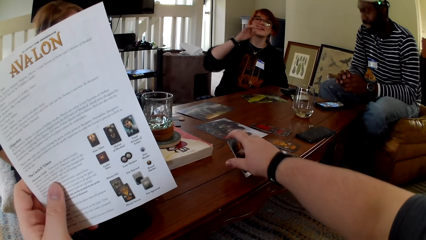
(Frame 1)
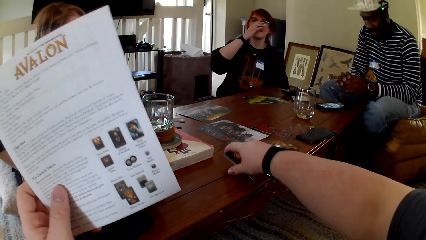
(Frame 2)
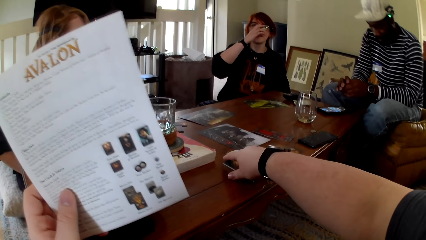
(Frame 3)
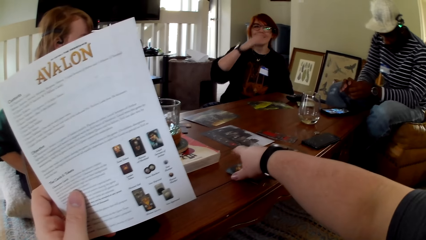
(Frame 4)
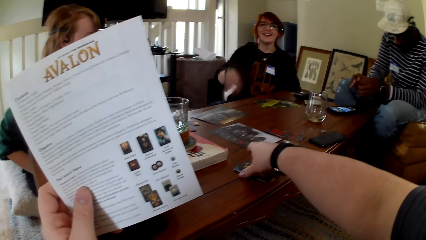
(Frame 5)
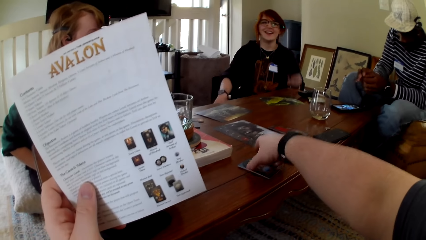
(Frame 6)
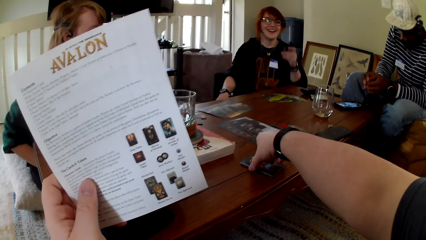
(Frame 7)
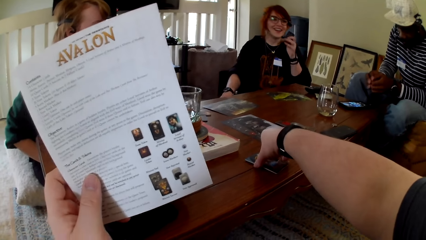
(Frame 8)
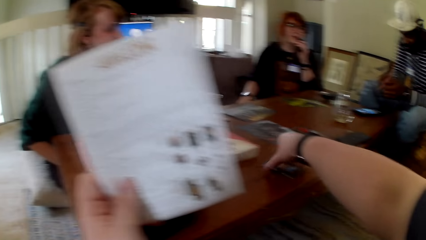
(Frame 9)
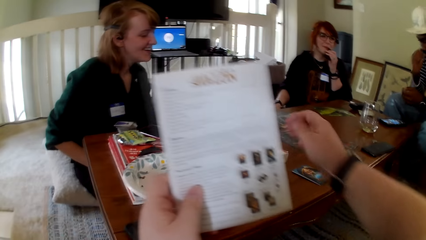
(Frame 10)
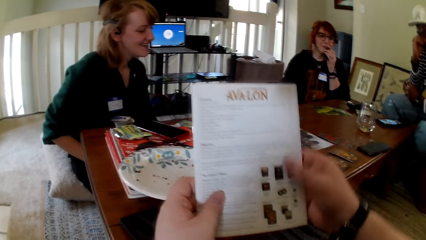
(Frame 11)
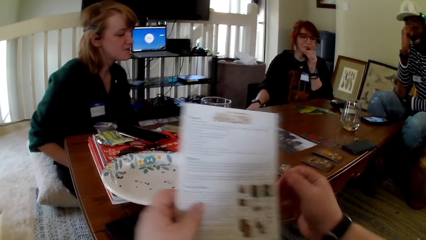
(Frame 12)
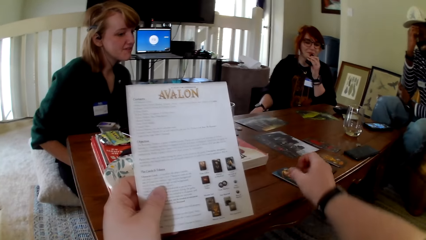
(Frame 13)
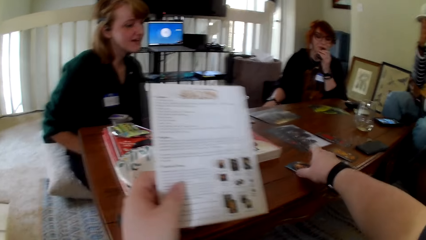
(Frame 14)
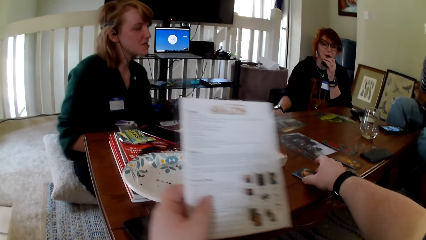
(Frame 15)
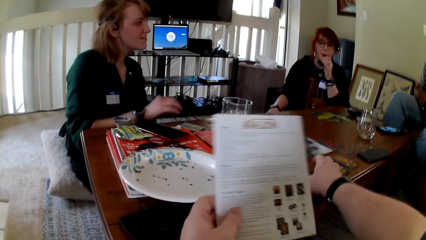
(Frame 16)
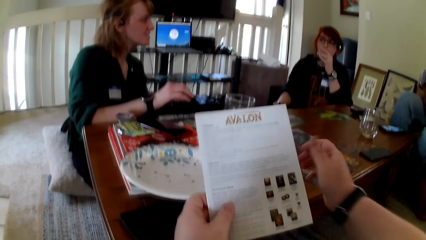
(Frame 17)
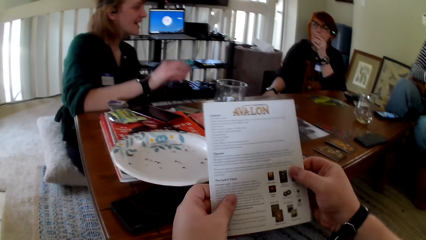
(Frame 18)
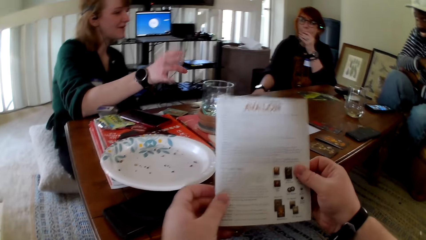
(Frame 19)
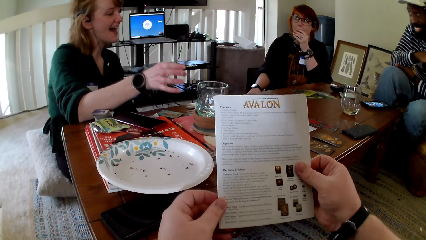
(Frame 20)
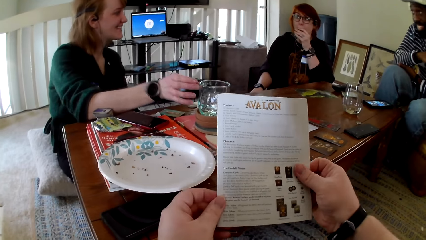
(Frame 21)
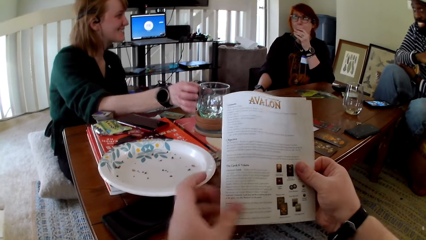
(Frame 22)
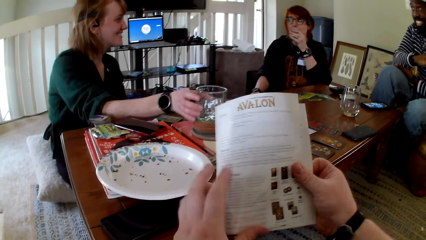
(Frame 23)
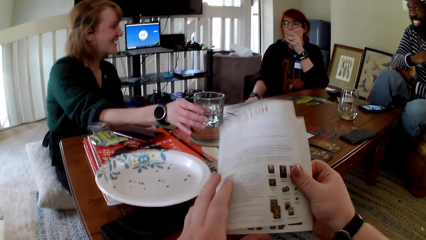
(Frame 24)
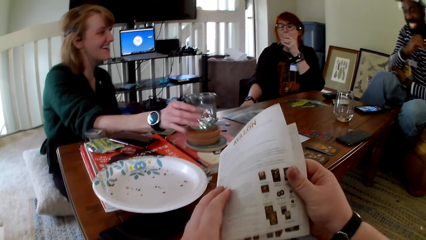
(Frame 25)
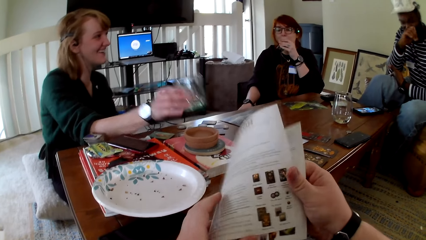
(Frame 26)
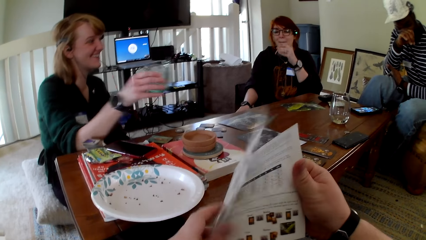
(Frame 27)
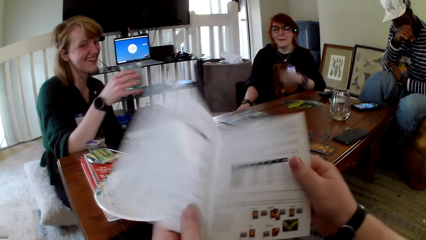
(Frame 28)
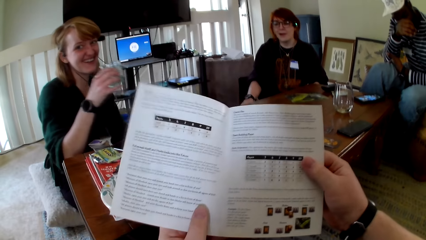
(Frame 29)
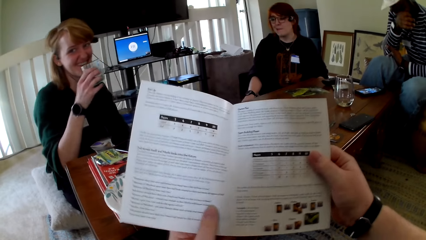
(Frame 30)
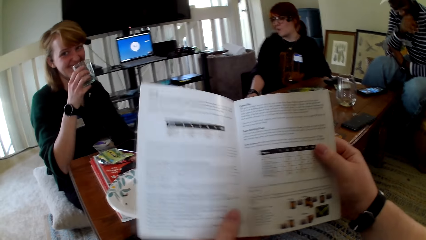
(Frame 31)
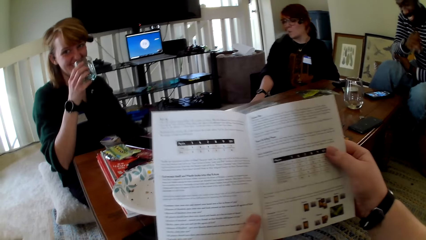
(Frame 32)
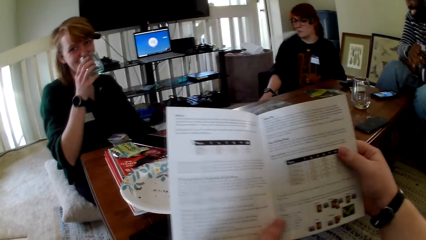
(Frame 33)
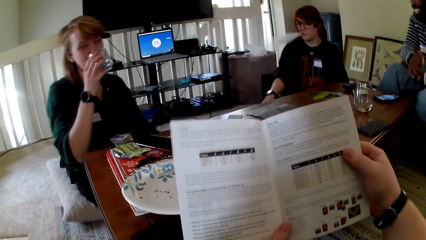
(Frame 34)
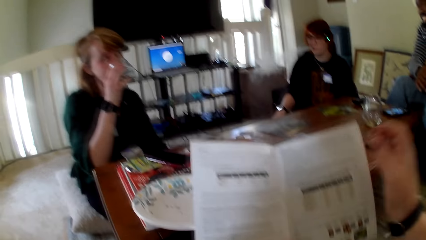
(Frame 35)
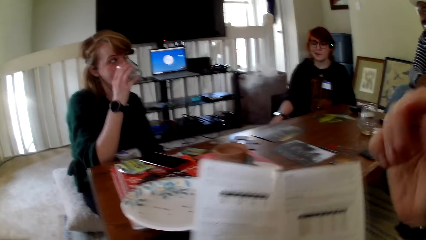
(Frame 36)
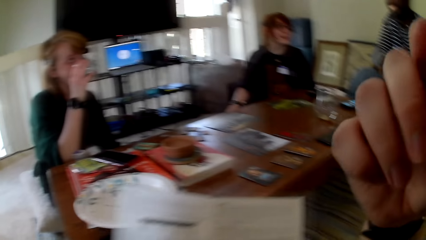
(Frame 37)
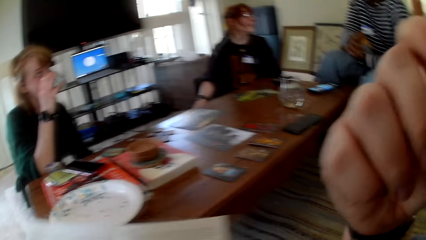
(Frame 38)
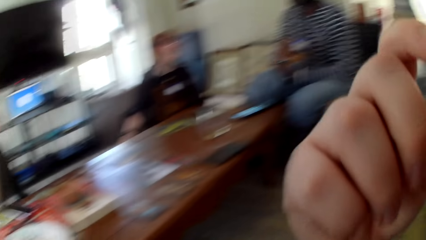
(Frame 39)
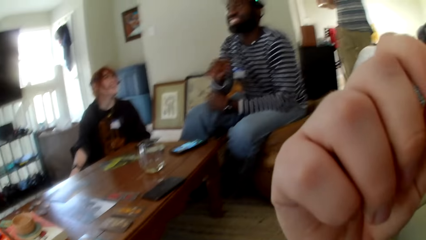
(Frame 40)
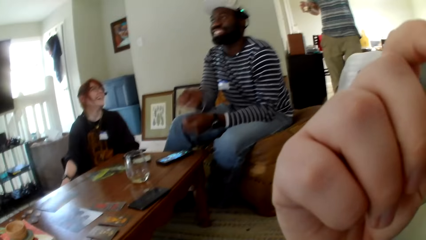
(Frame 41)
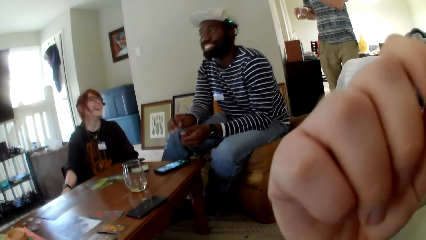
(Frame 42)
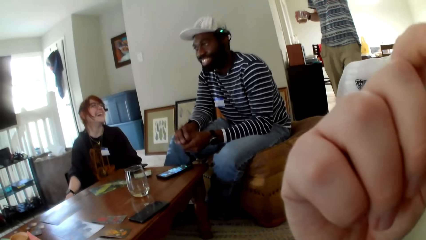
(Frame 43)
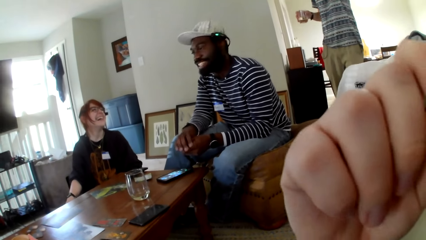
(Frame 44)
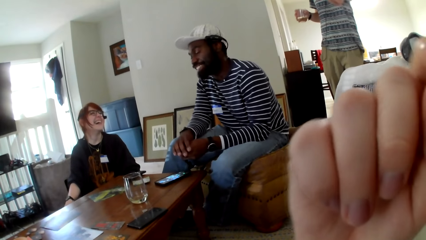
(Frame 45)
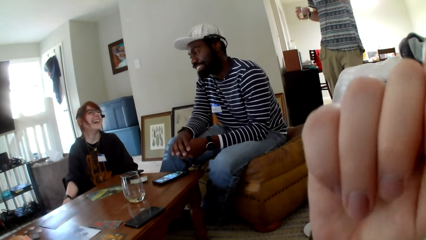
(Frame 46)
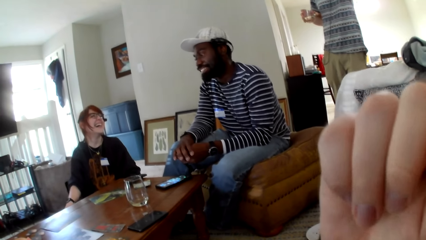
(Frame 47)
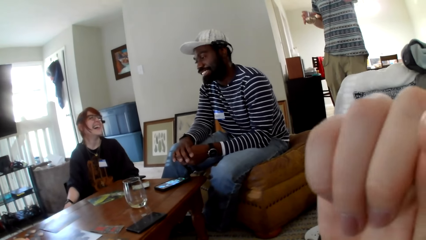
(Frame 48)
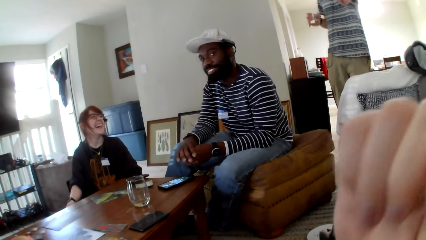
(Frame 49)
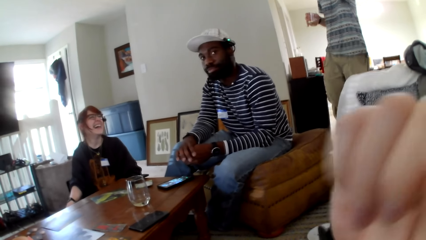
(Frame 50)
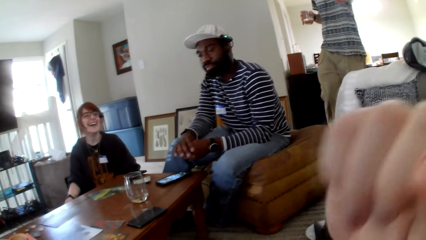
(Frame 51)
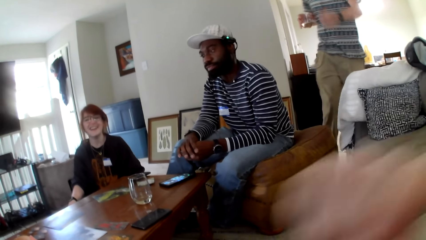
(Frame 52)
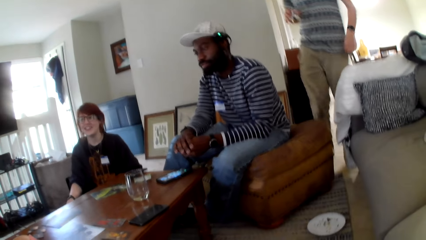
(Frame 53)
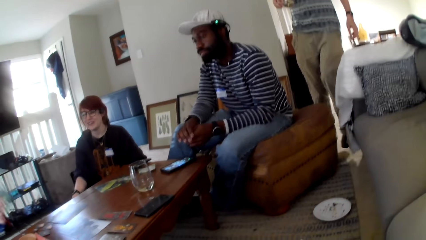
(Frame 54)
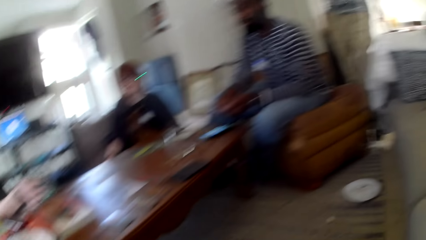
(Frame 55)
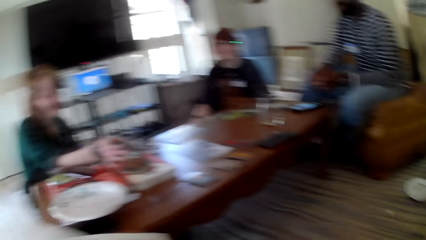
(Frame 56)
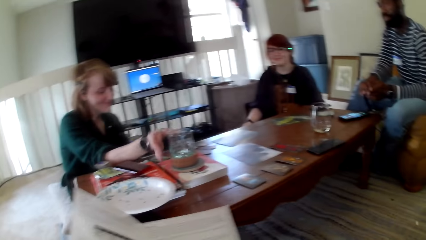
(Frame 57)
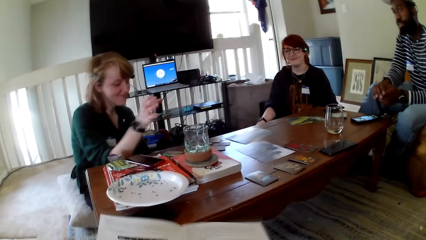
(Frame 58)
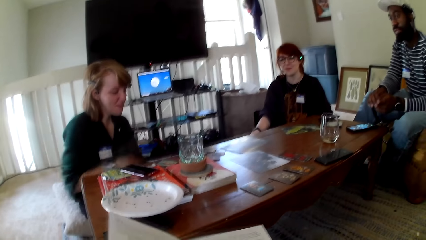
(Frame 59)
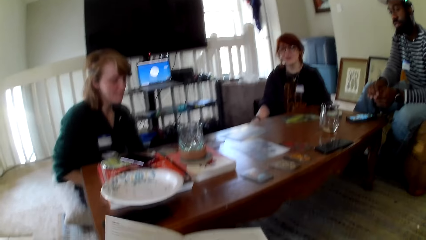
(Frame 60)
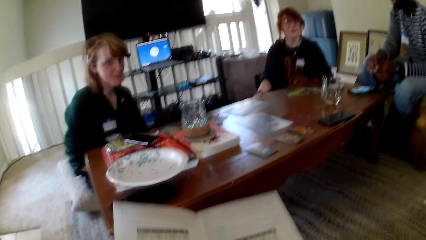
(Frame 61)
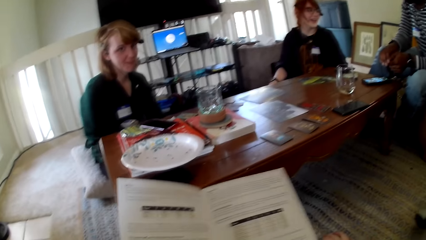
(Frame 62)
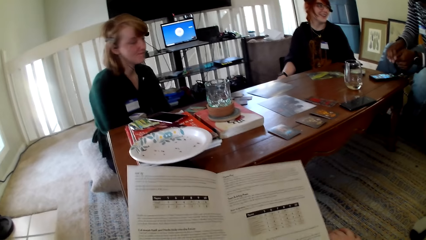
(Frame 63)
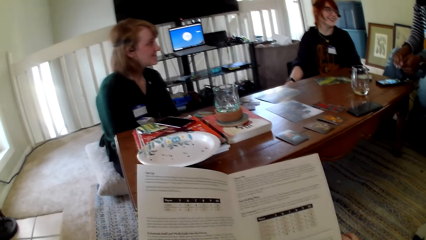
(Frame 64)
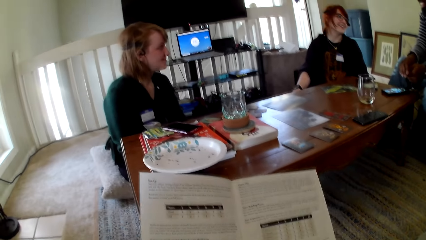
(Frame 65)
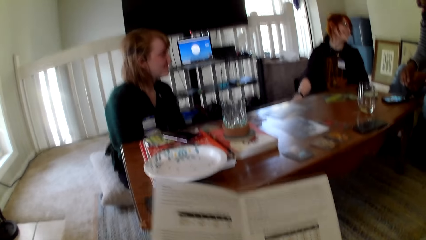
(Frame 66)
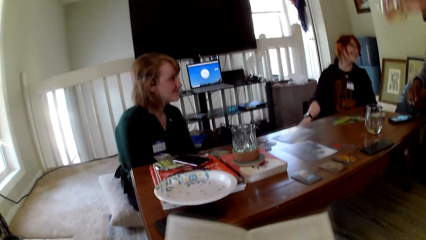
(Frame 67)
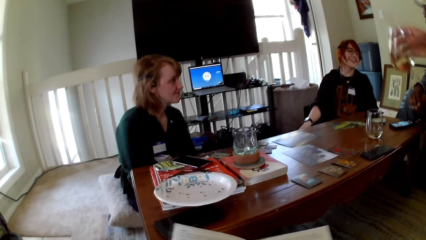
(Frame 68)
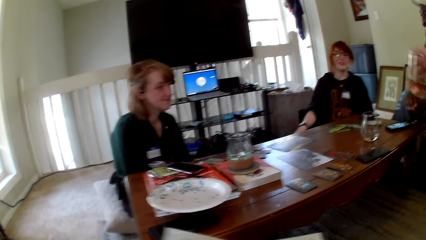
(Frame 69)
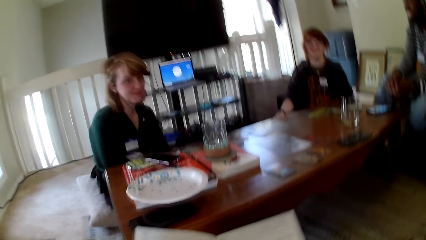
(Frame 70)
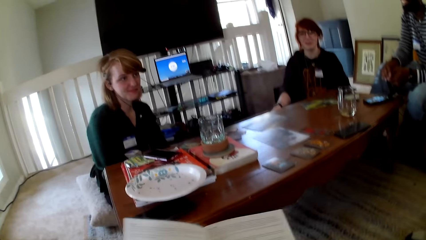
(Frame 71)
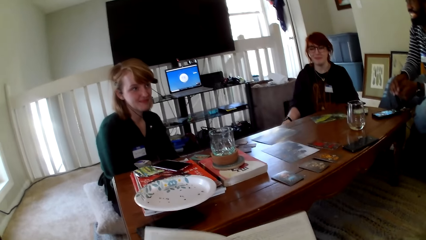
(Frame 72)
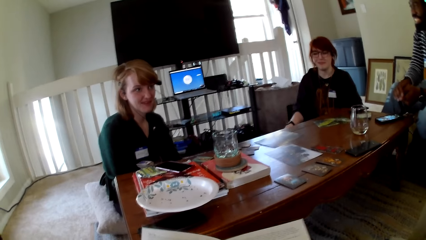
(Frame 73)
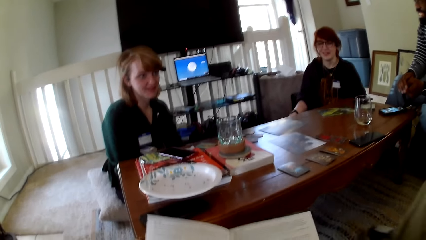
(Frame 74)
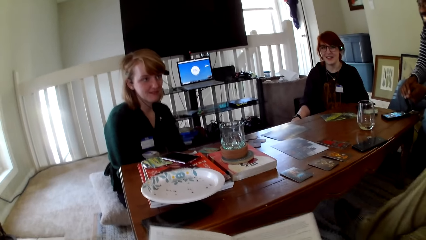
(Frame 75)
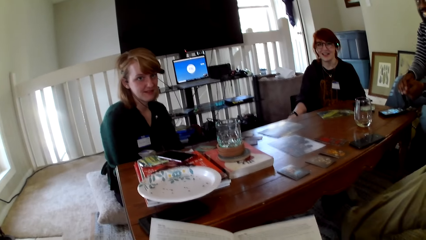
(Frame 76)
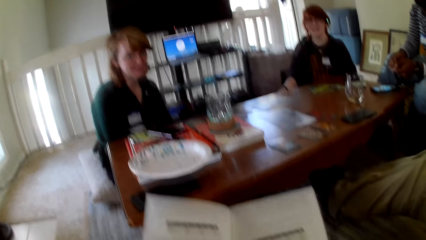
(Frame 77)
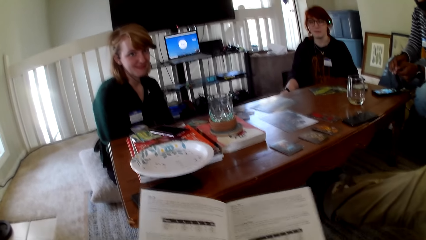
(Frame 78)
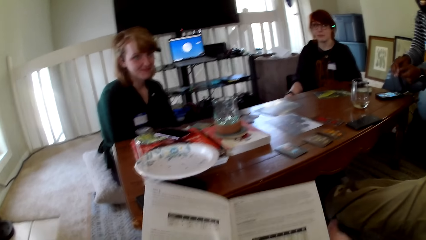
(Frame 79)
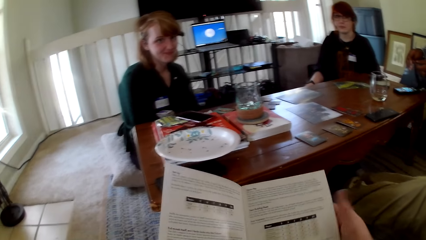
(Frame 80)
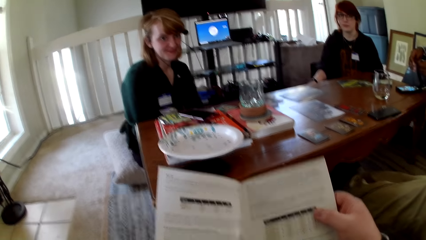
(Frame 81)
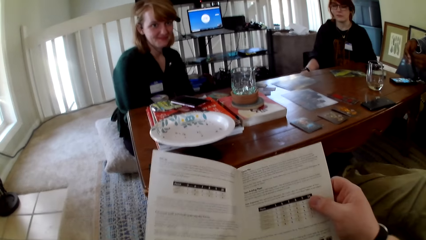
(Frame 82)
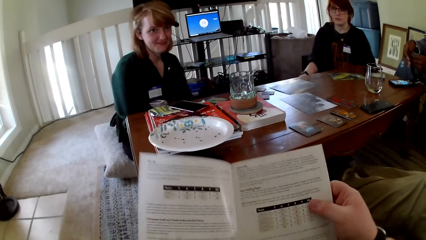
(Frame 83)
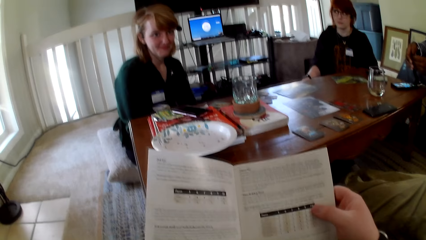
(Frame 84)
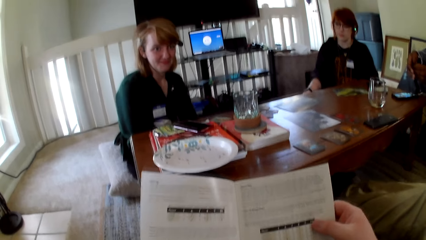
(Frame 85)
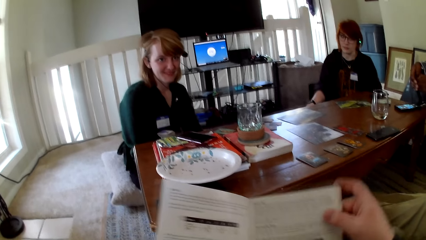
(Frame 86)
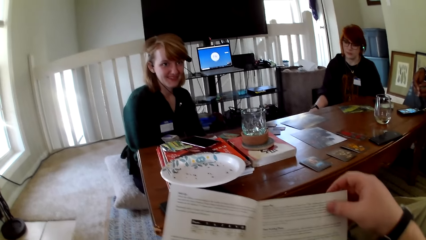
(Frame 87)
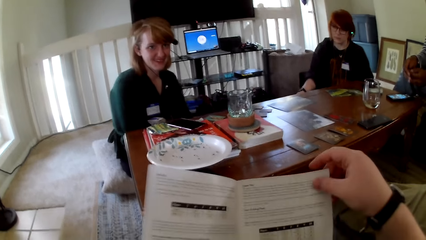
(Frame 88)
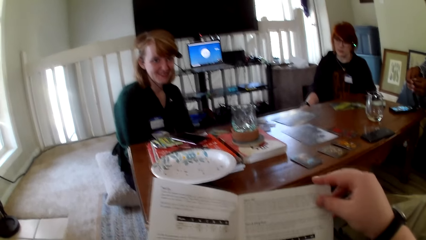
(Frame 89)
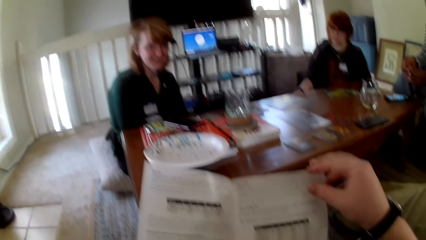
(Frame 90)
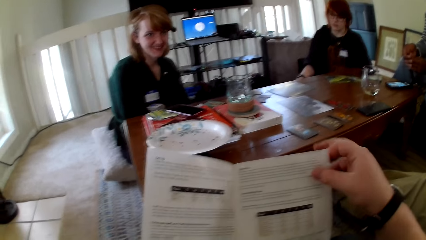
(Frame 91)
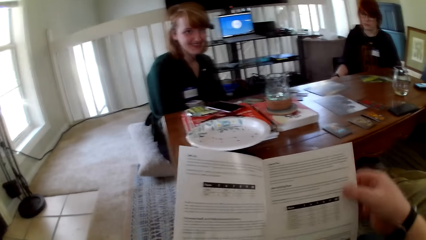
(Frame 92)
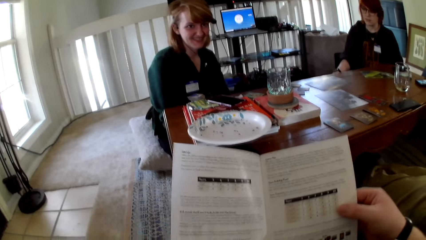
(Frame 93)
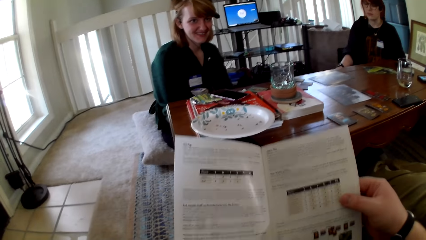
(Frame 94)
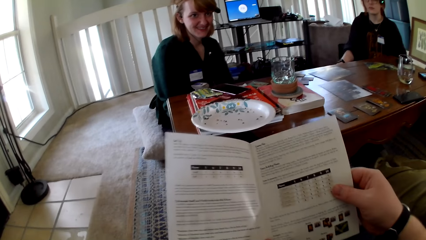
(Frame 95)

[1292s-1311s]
The camera wearer puts the cards on the table. He holds the pamphlets with both hands and pulls his hand off the pamphlet. He holds the cards. He holds the pamphlets with both hands. A woman gestures her hand. The camera wearer touches a book. He reads the pamphlets. Another woman smokes a vape. The first woman picks up a glass. A man holds his mouth. The camera wearer opens the pamphlets and reads the pamphlets. The first woman drinks water from the glass and touches the glass. The camera wearer holds the camera. He raises his hand up. Another man walks around the room. The camera wearer pulls his hand off the camera. He reads the pamphlet. He touches the book.
